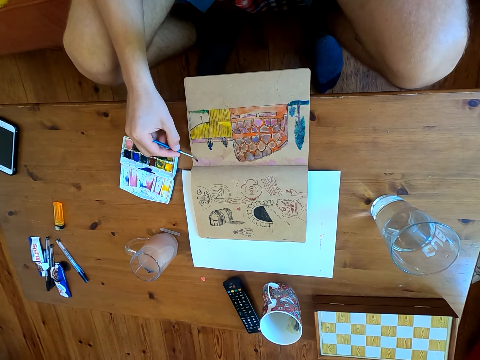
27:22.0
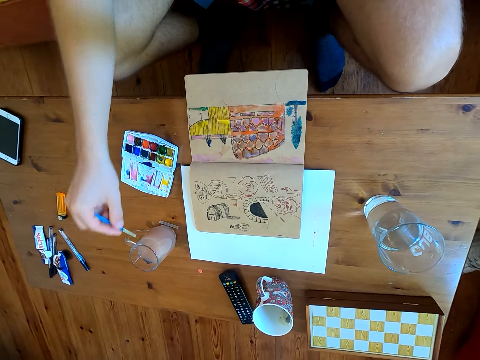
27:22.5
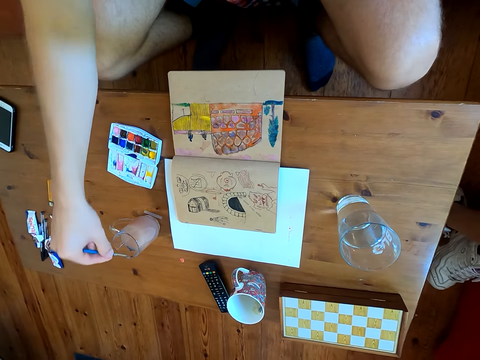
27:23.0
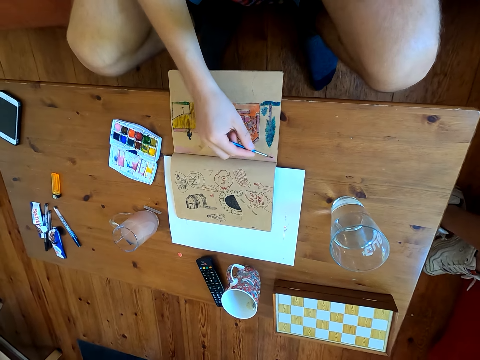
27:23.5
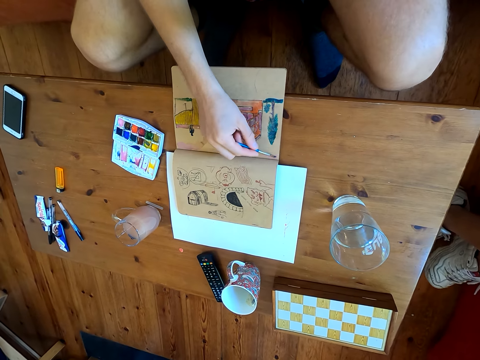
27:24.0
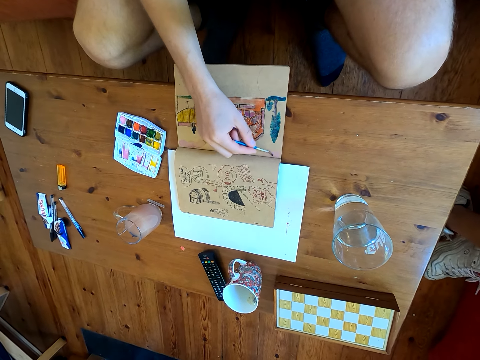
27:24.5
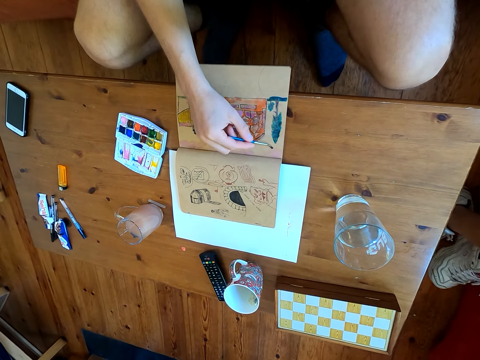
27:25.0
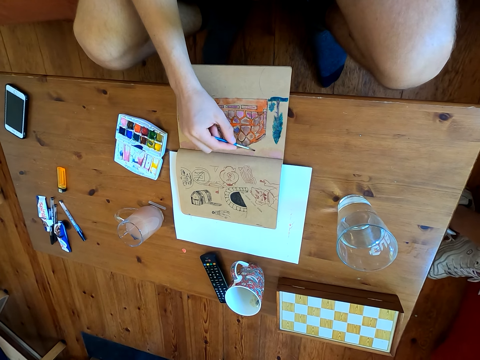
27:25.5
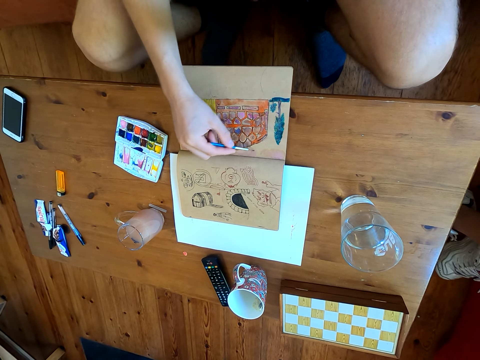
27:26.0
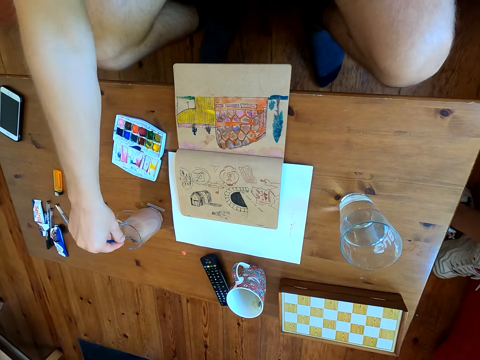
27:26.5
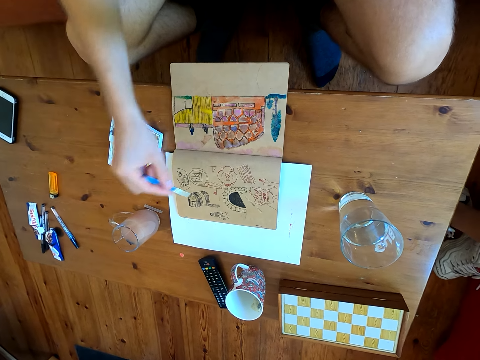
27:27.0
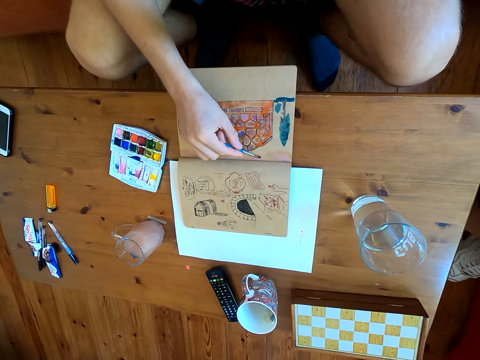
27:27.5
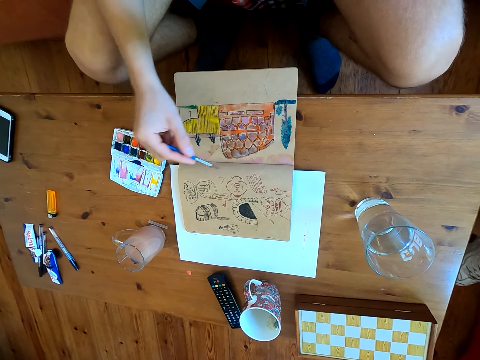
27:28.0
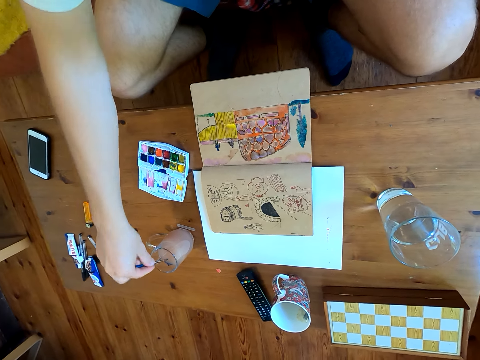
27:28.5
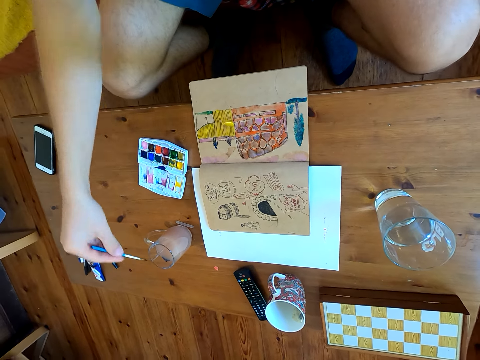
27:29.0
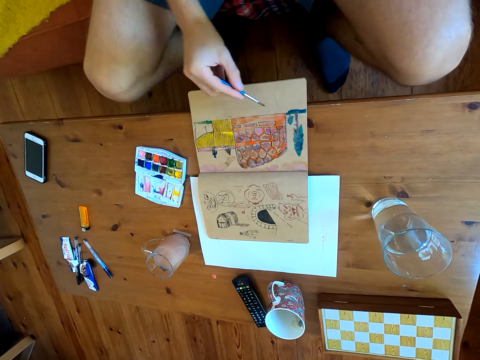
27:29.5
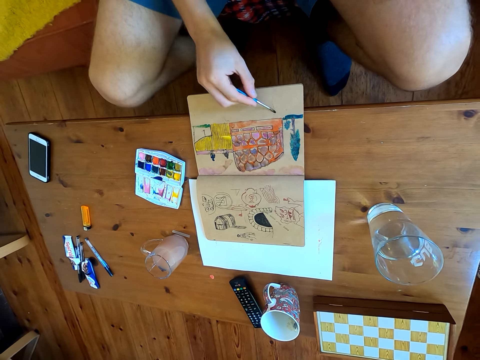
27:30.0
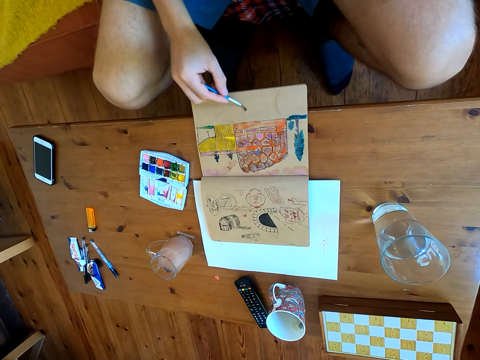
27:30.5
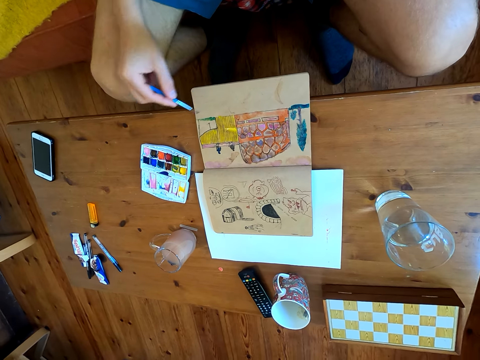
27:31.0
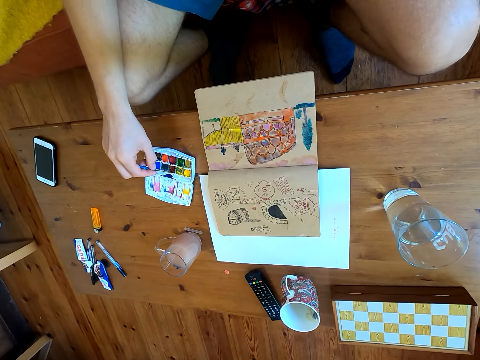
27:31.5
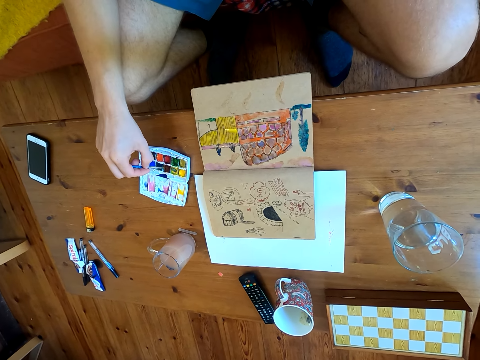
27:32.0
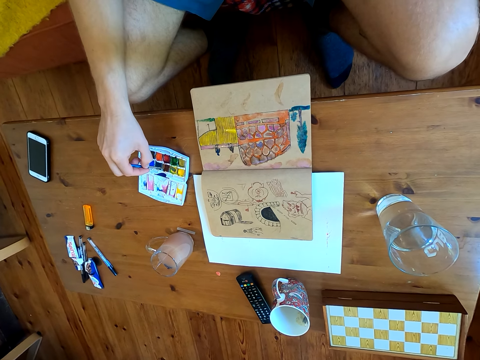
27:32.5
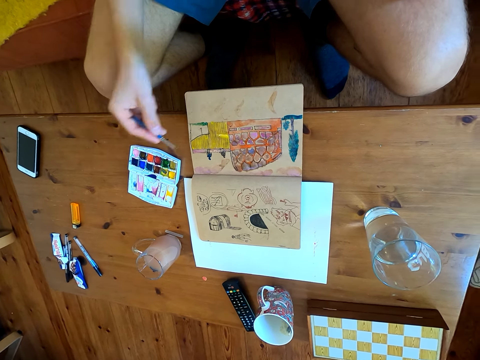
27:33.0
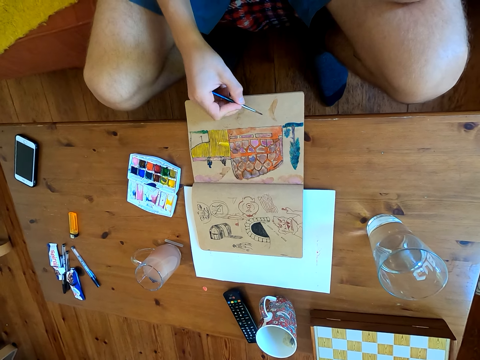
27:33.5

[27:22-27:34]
The camera wearer dips the brush in liquid. They paint. They dip the brush in the liquid. They paint. They dip the brush in the liquid. They paint. They immerse the brush in the watercolor.

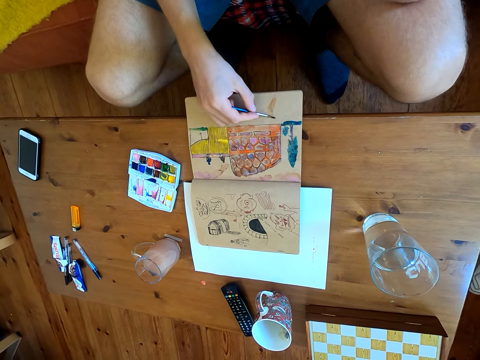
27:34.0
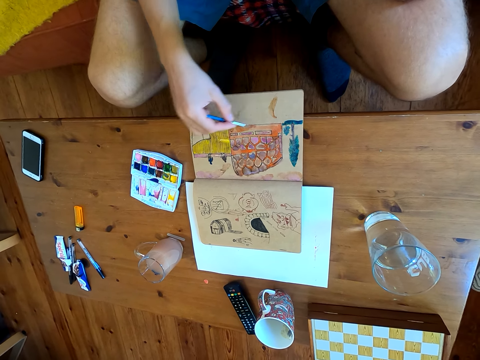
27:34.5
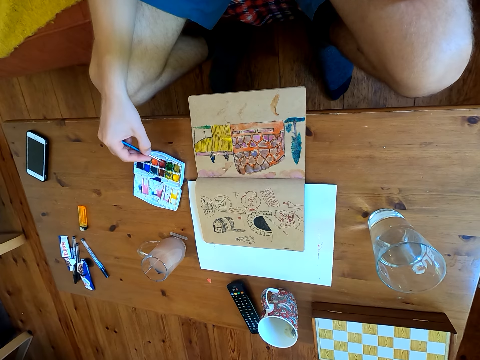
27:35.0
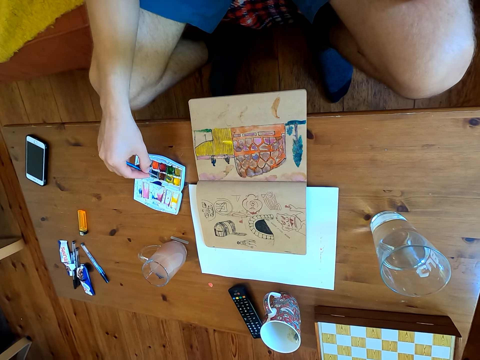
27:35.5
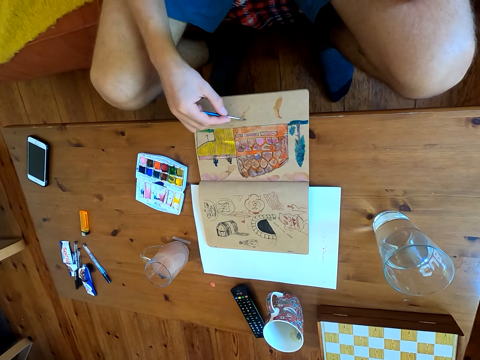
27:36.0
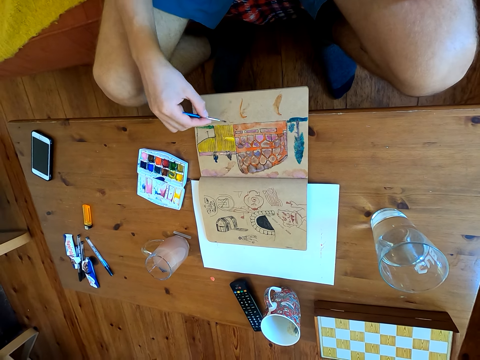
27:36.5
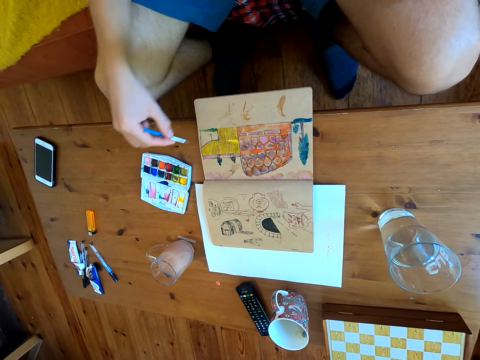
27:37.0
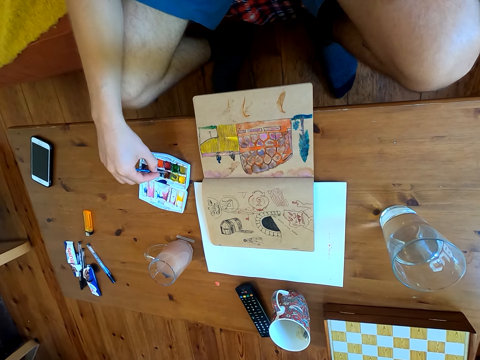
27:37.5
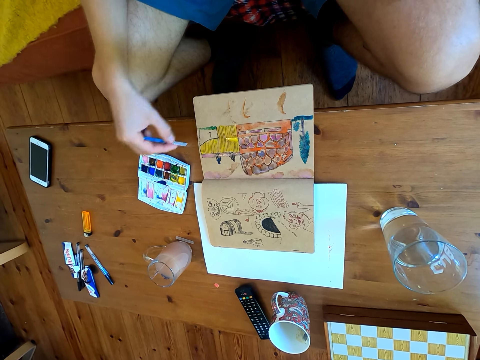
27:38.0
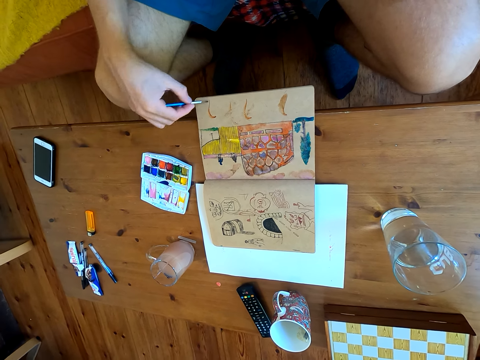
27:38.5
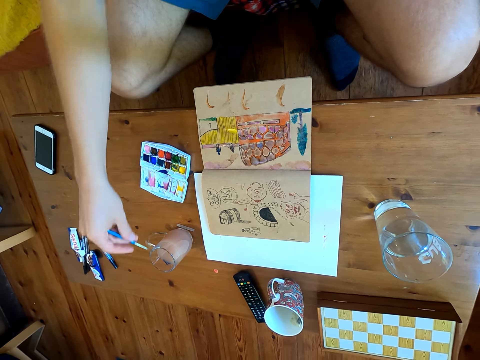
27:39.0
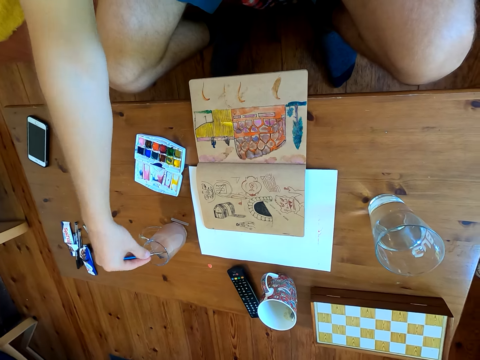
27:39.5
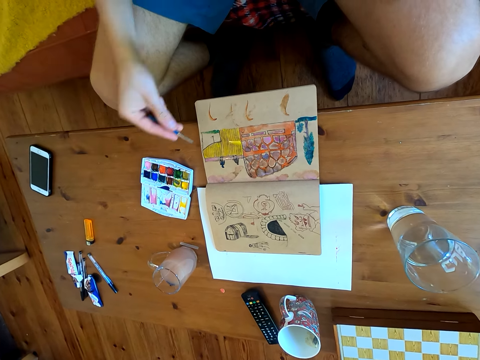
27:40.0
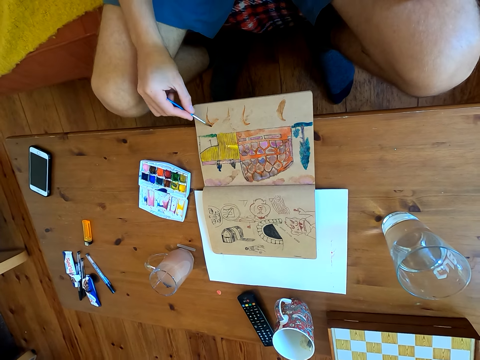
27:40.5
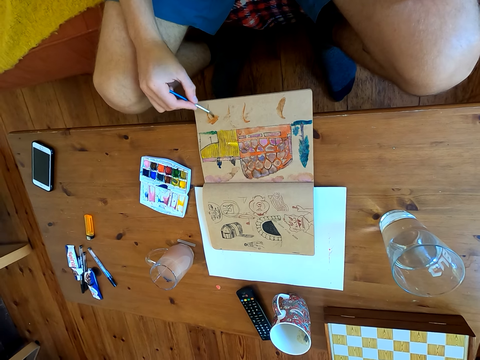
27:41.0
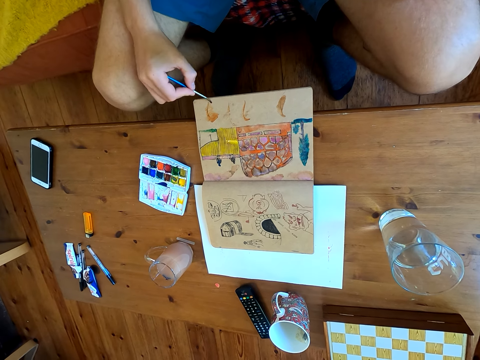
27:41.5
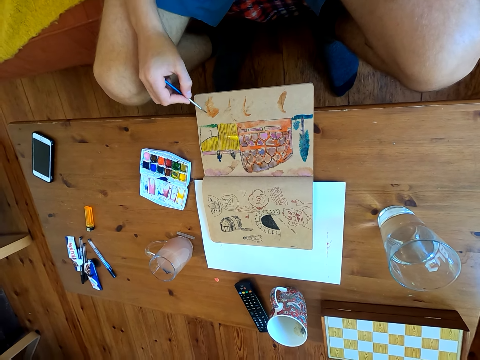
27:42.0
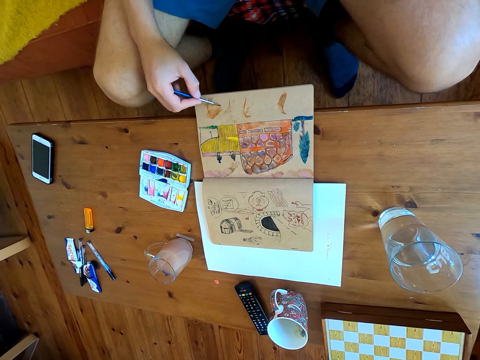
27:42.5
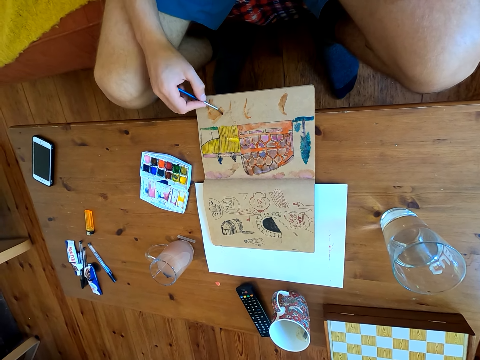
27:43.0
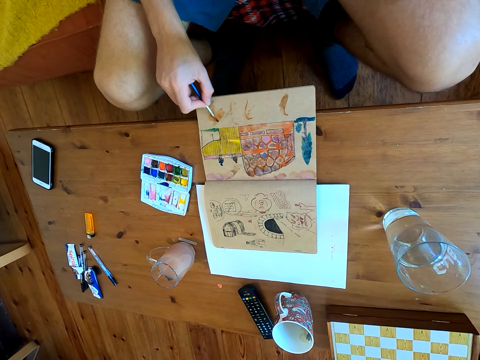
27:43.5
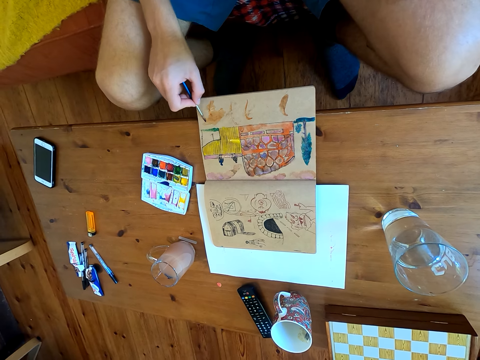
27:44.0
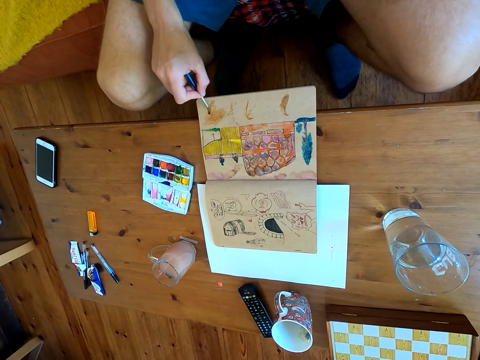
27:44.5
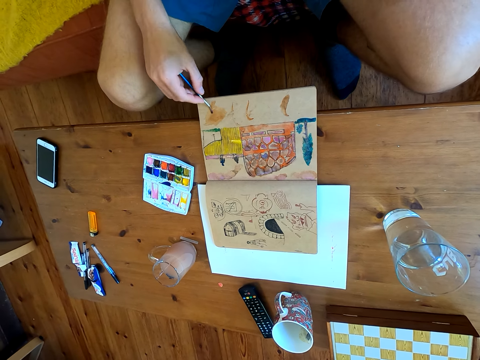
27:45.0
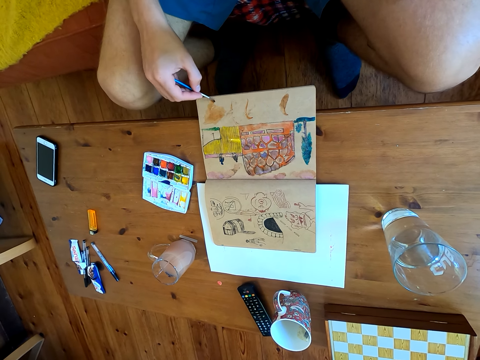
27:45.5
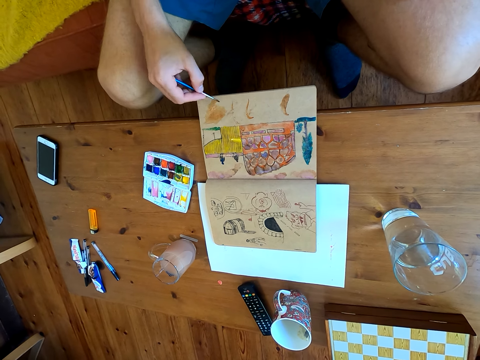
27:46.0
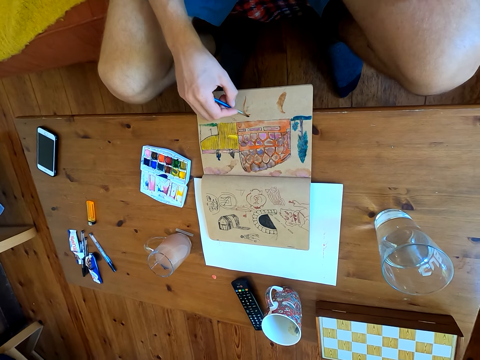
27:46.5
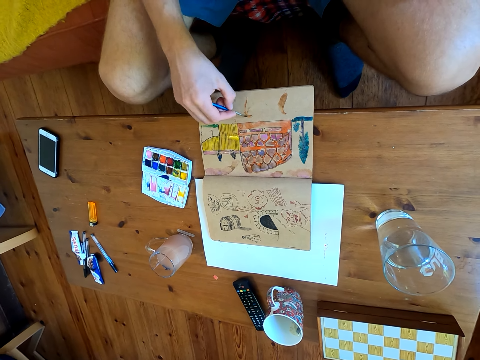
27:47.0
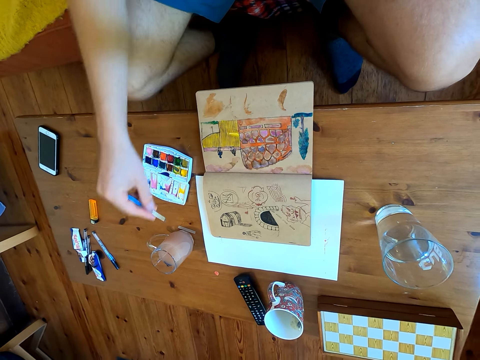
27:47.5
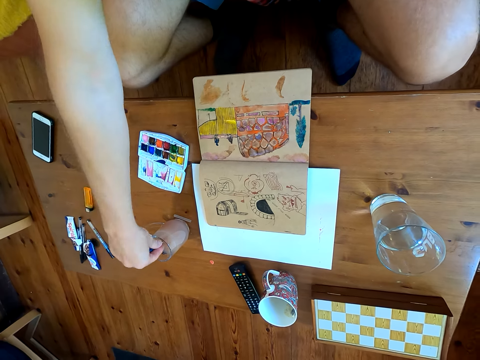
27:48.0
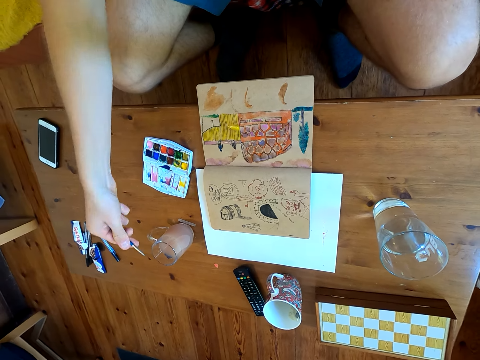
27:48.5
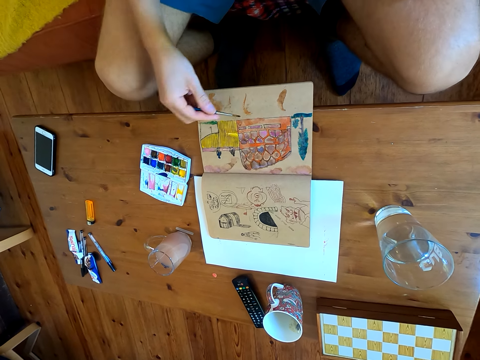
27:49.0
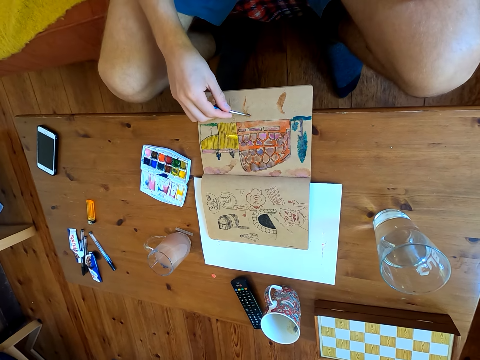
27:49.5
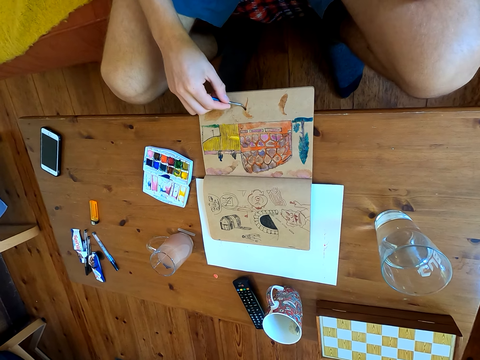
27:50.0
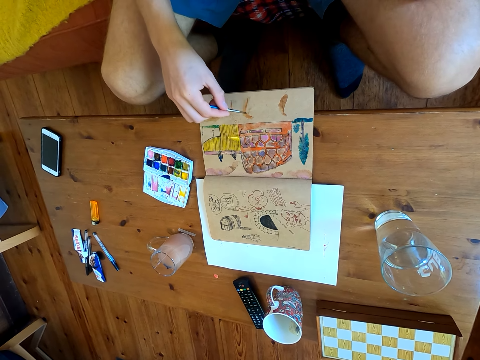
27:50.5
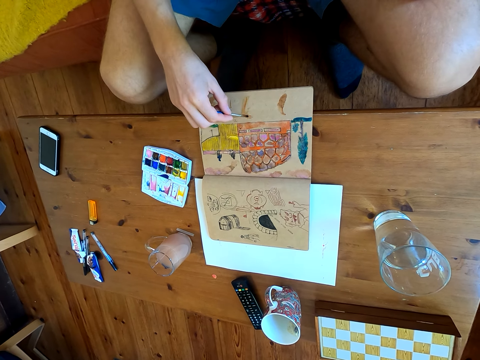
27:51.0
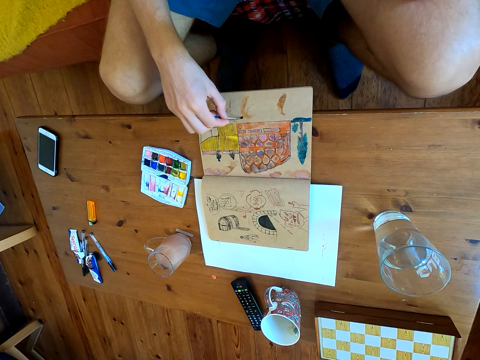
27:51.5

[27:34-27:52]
The camera wearer paints. They immerse the brush in the watercolor. They paint. They immerse the brush in the watercolor. They paint. They dip the brush in liquid. They paint. They dip the brush in the liquid. They paint.
